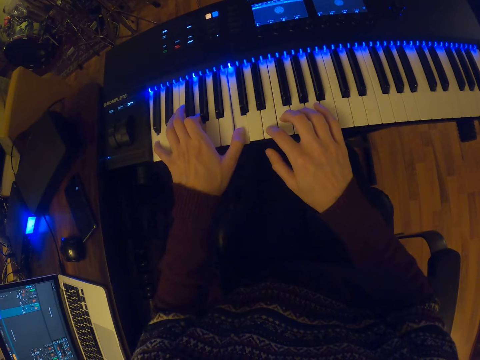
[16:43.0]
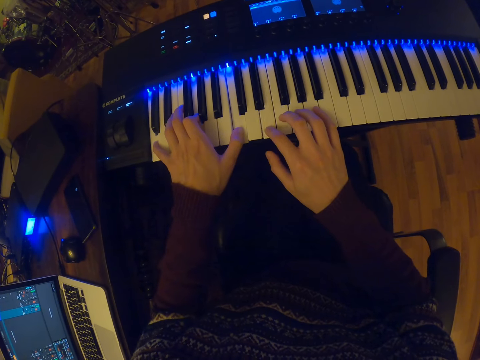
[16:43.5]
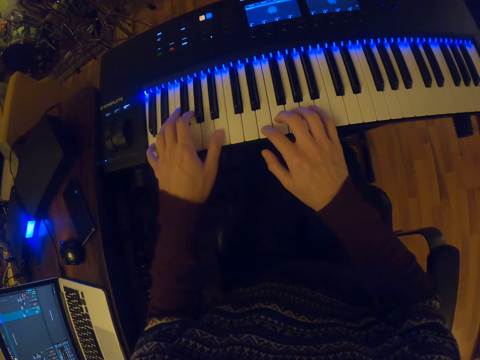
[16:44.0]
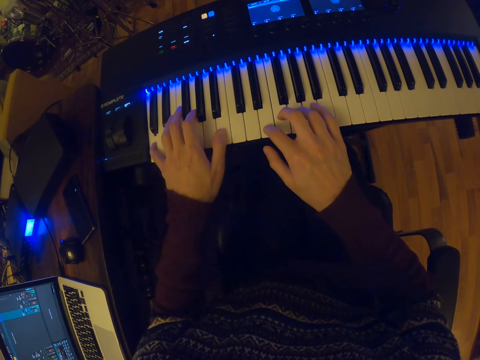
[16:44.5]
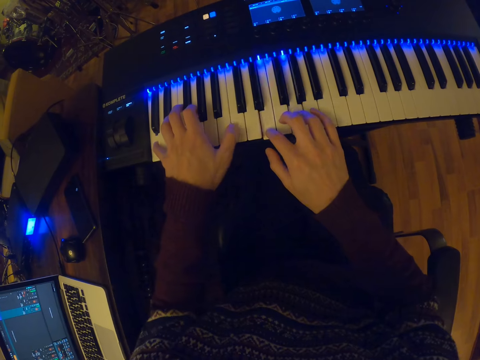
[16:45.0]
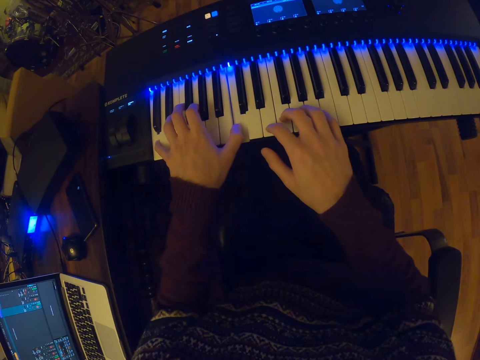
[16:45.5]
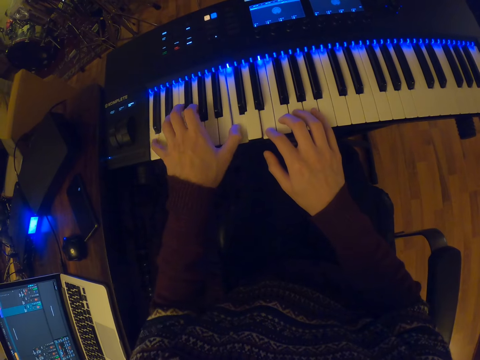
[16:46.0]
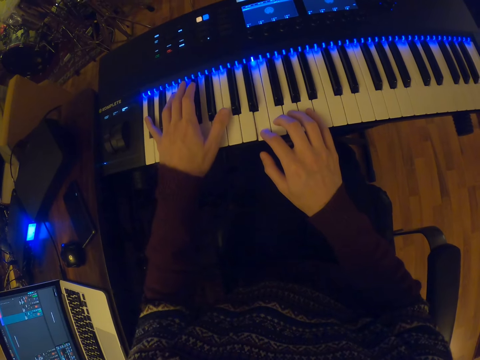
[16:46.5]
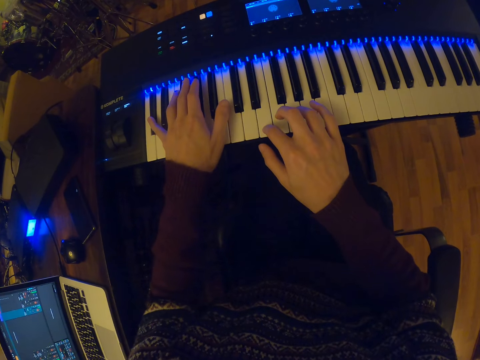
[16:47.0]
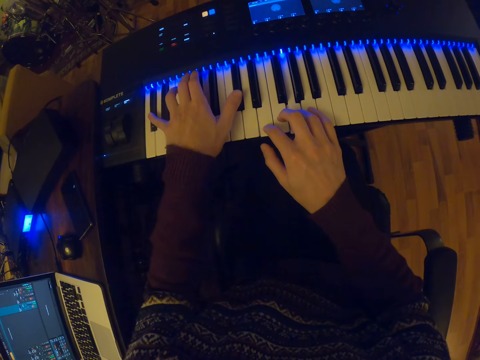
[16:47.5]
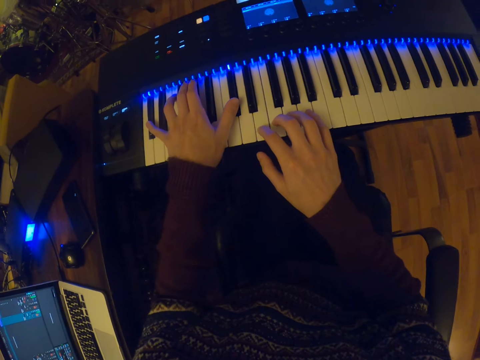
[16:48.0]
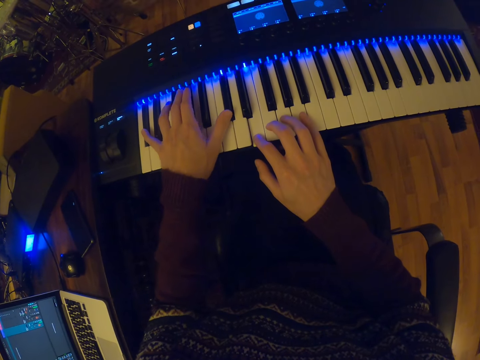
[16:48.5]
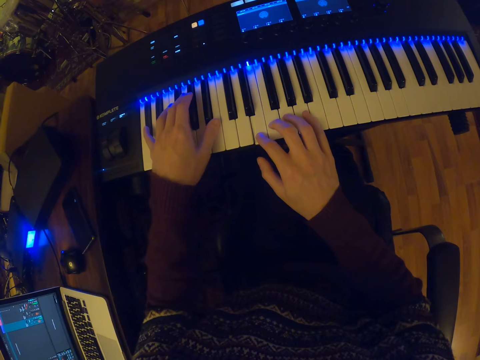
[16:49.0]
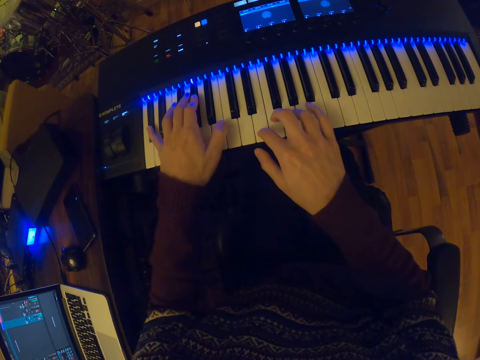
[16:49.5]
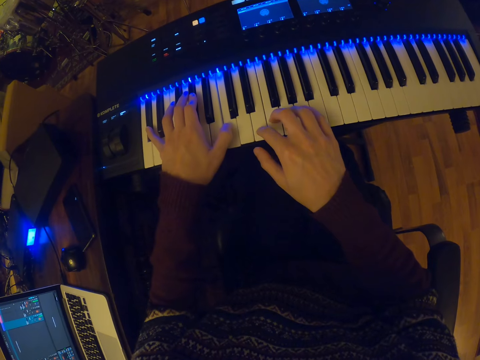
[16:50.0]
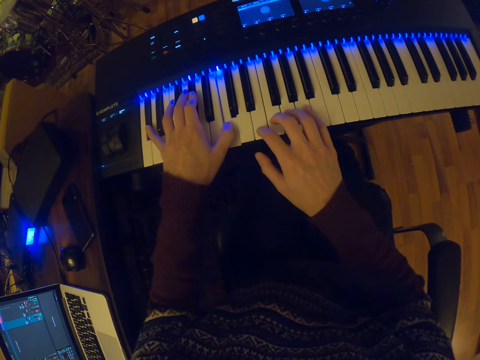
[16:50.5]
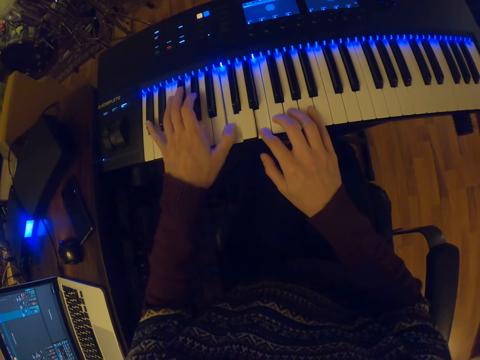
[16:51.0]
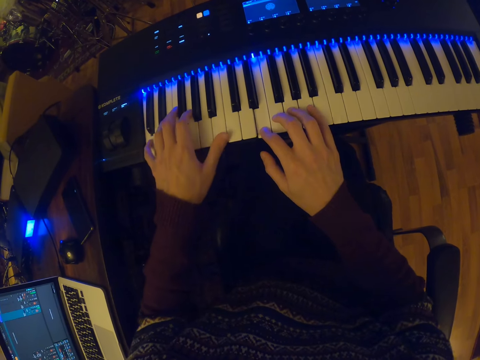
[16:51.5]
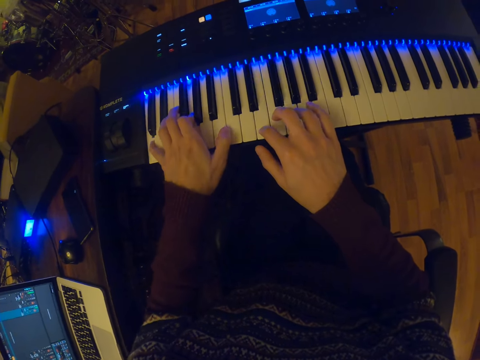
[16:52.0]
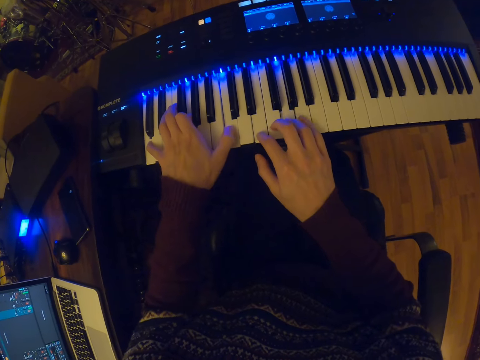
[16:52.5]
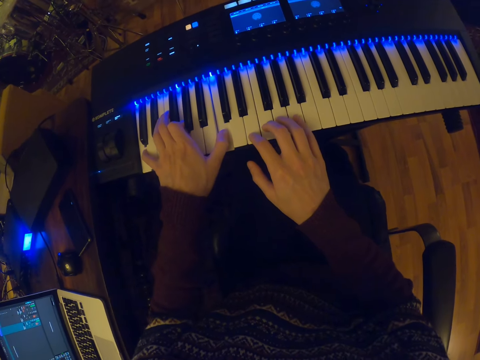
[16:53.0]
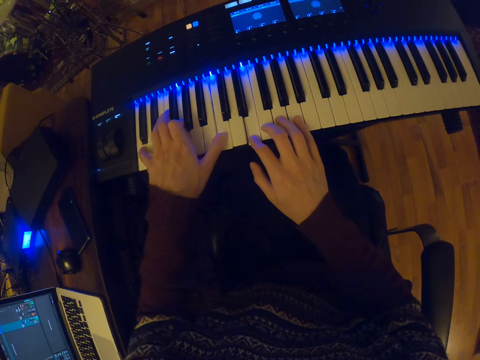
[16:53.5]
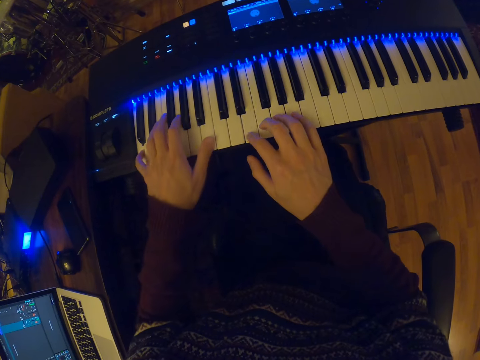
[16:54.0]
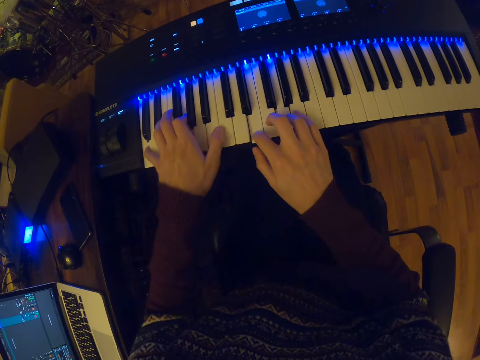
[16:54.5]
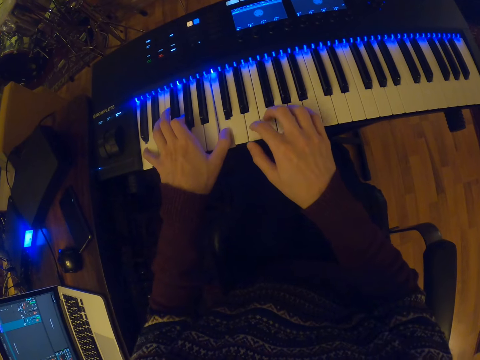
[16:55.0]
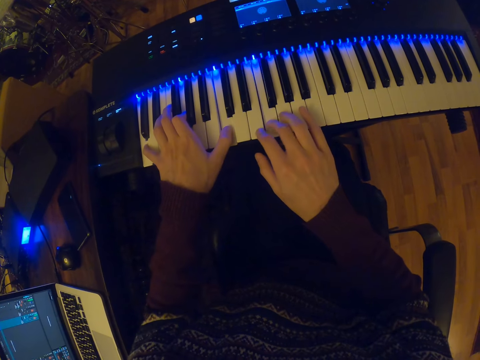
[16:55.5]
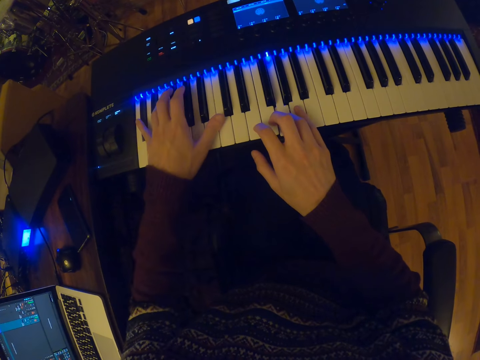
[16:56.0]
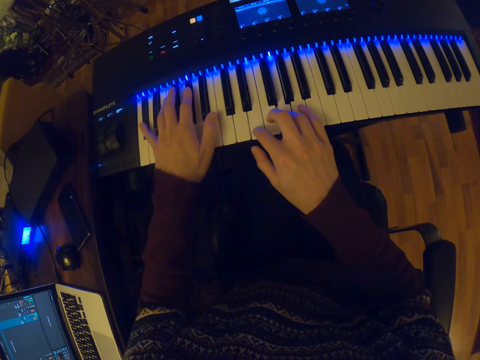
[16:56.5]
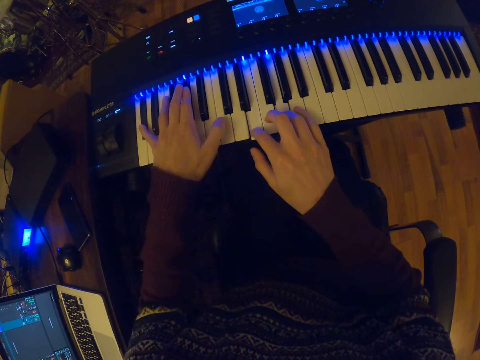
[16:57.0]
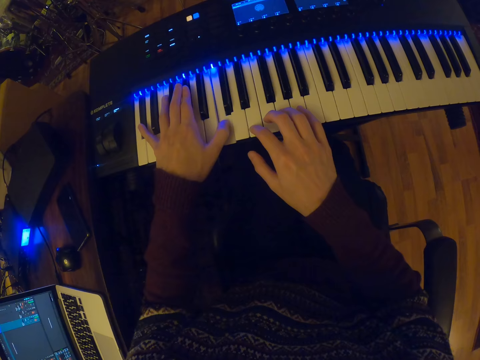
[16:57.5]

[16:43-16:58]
The camera wearer plays the piano.

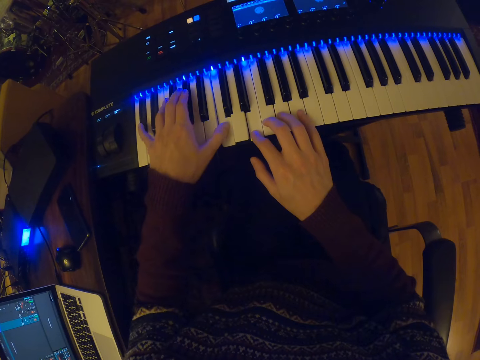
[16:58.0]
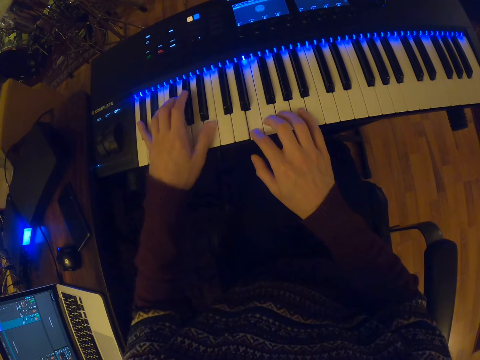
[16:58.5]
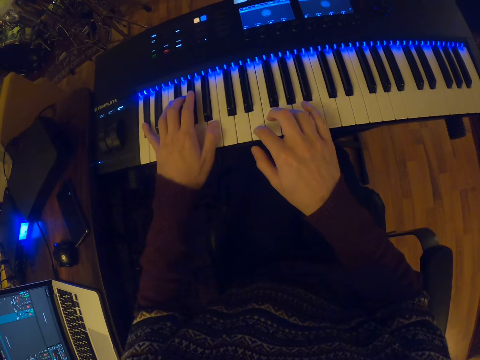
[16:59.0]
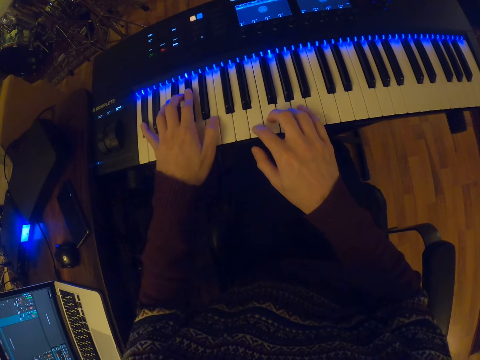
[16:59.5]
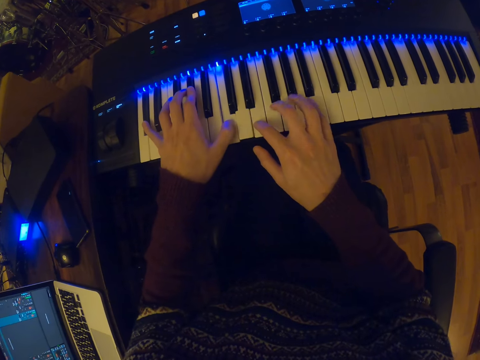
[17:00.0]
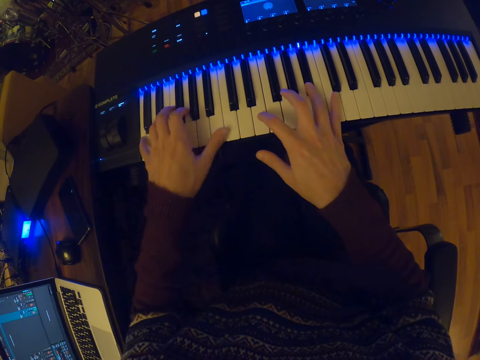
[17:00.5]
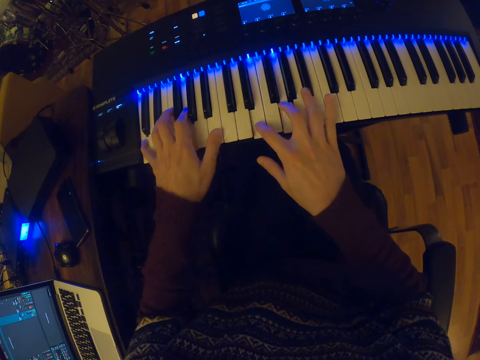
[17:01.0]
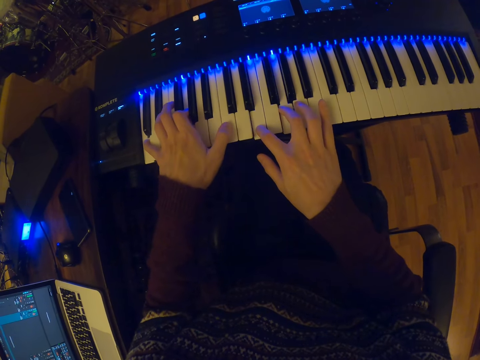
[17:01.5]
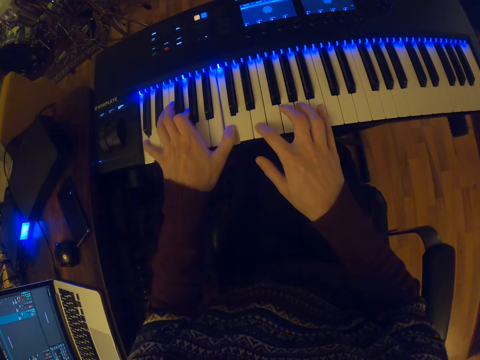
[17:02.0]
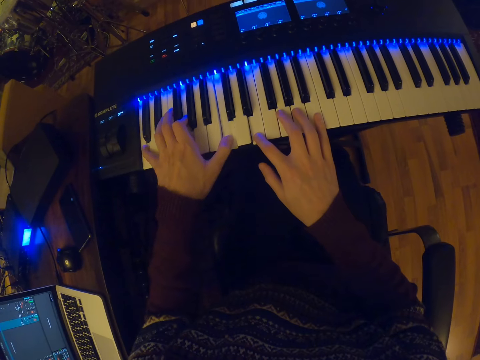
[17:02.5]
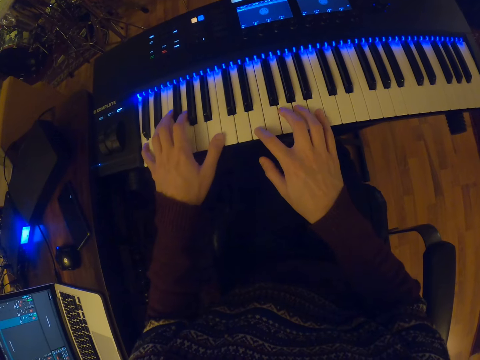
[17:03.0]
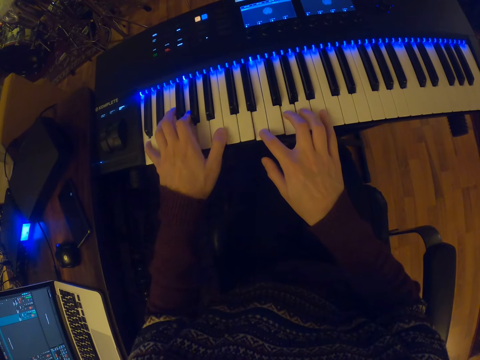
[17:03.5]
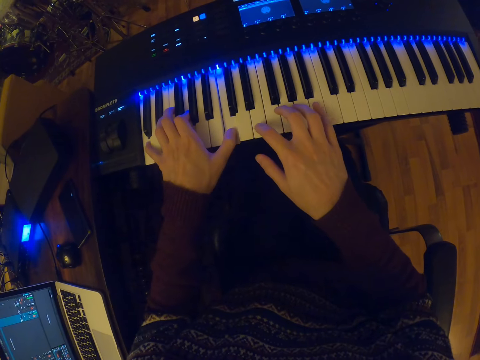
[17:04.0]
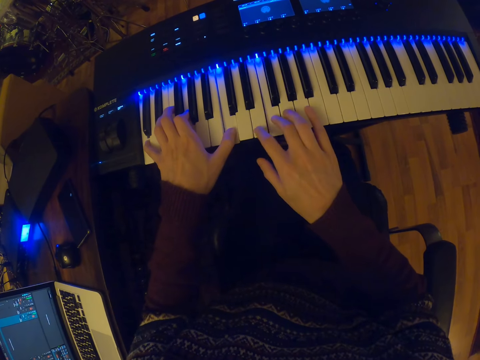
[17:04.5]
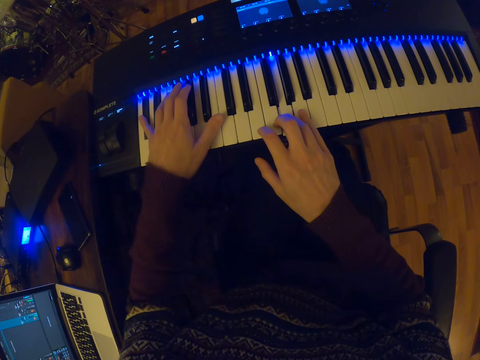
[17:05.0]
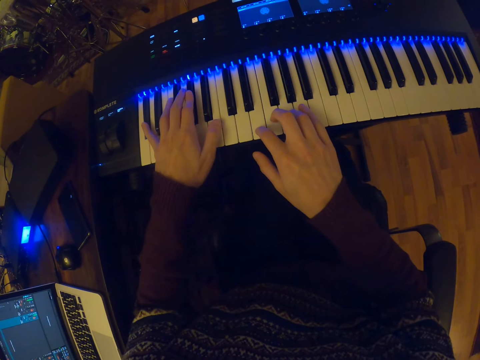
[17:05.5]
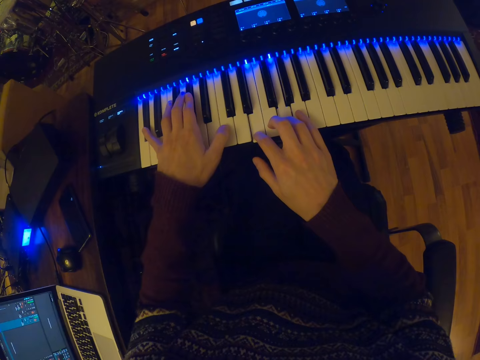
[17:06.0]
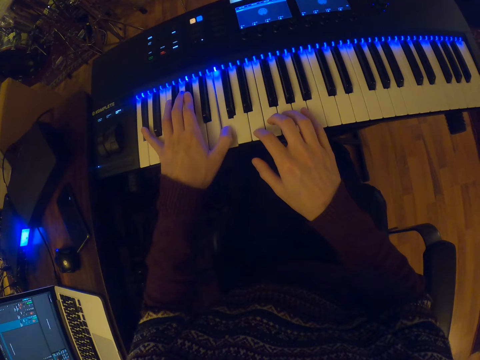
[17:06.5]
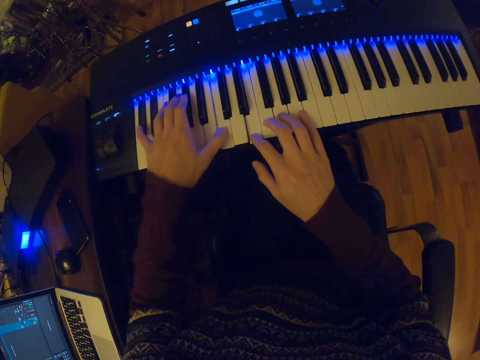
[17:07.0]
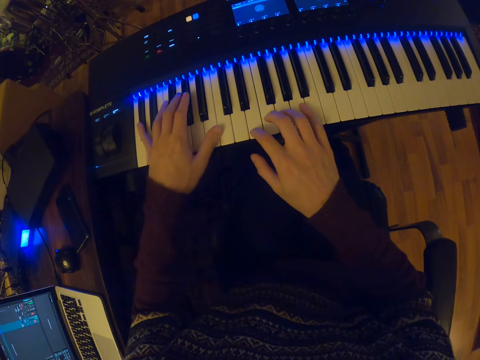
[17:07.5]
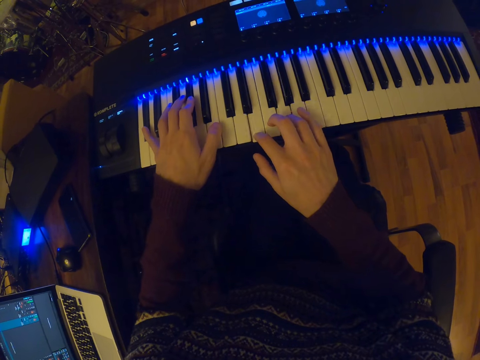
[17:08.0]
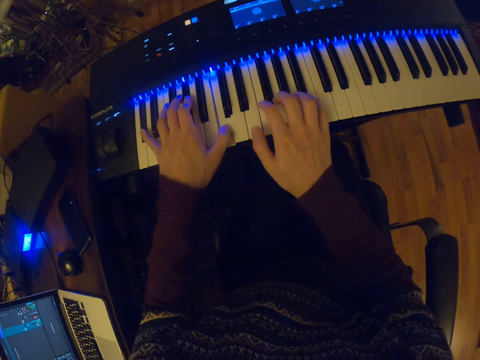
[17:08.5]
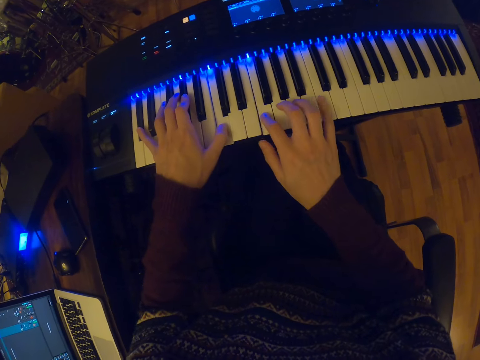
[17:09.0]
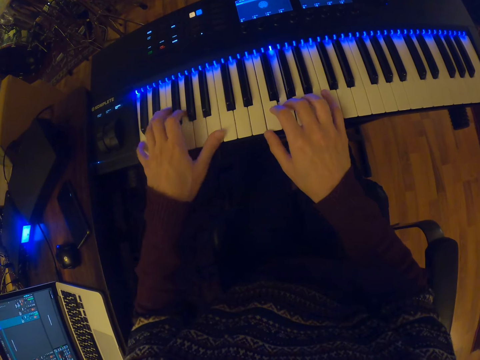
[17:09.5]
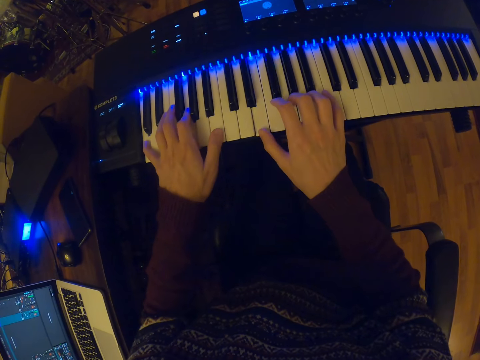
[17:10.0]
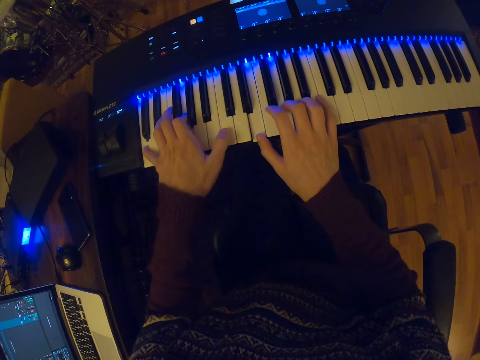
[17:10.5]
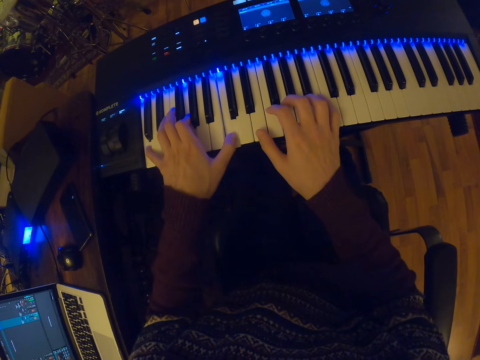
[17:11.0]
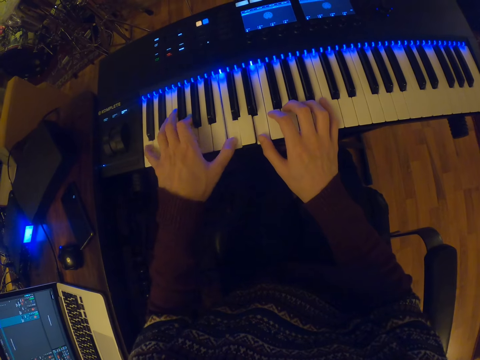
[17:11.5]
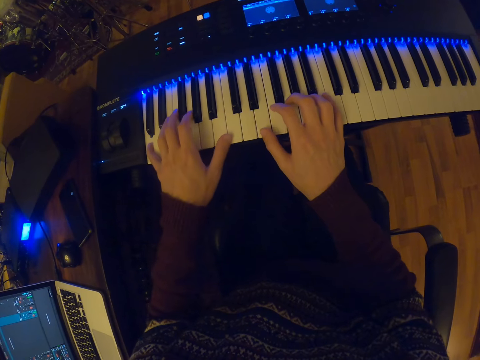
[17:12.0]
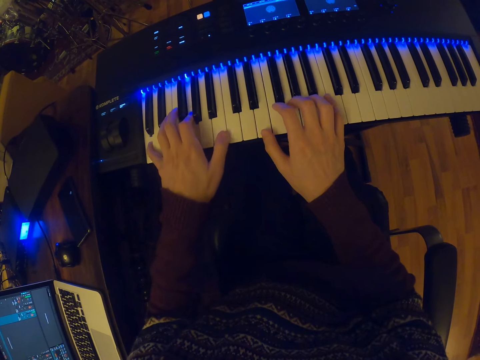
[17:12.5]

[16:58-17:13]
The camera wearer plays the piano.
